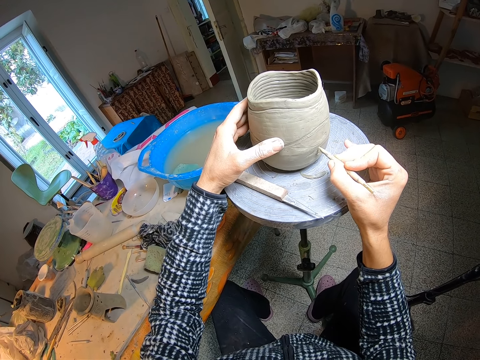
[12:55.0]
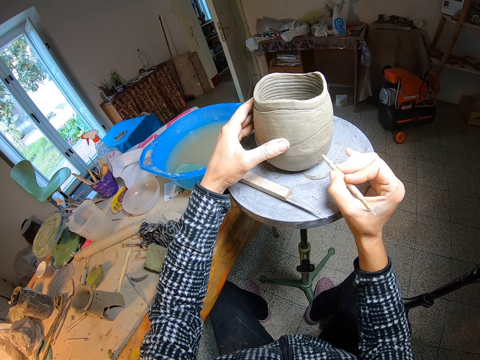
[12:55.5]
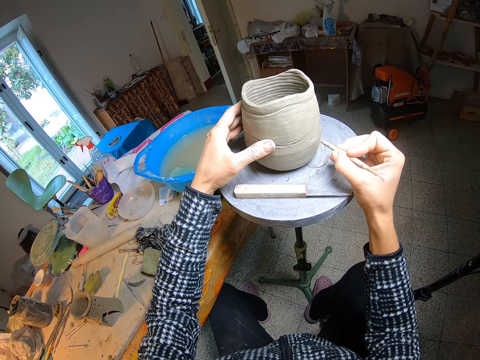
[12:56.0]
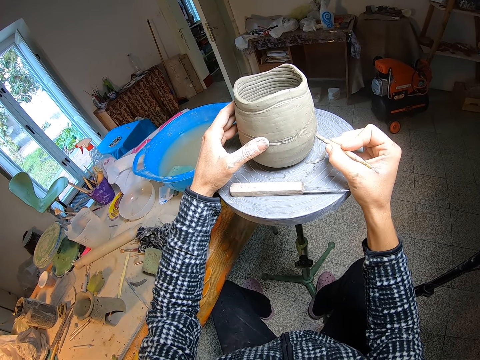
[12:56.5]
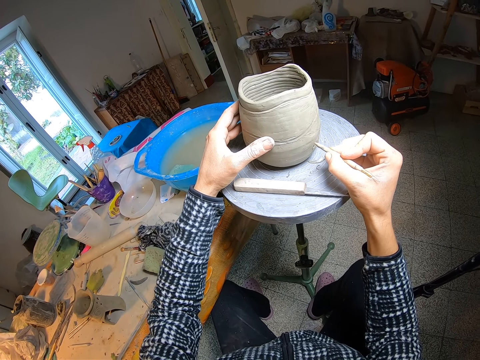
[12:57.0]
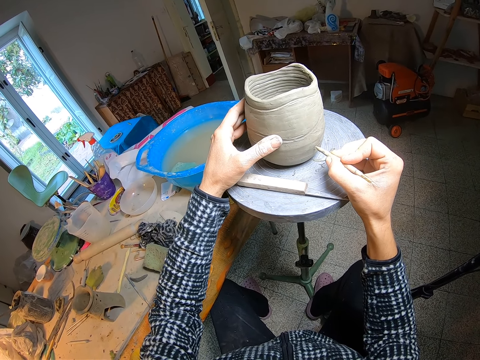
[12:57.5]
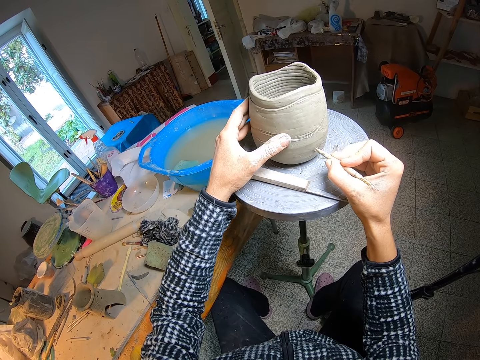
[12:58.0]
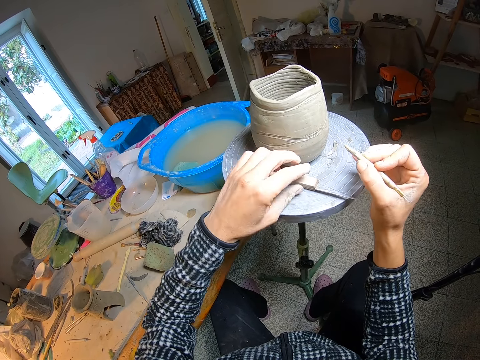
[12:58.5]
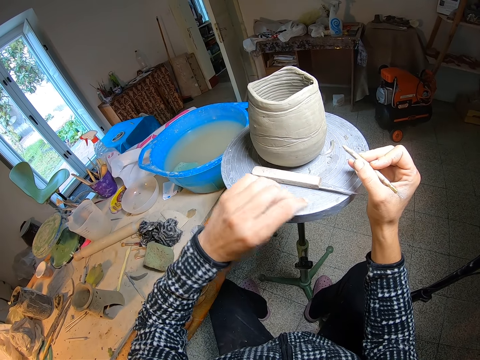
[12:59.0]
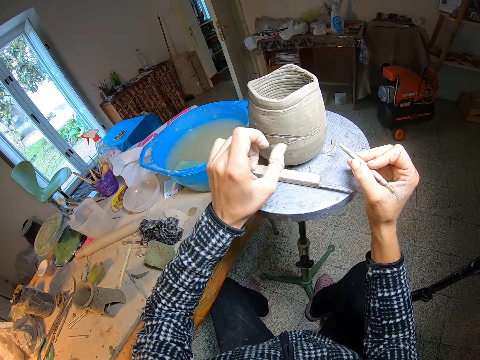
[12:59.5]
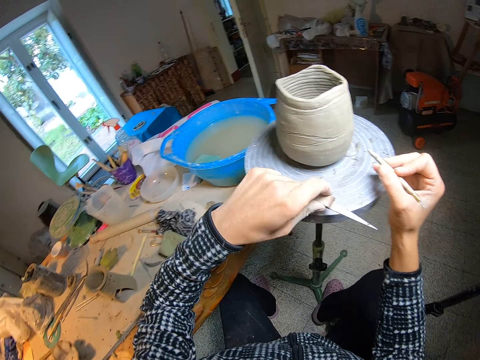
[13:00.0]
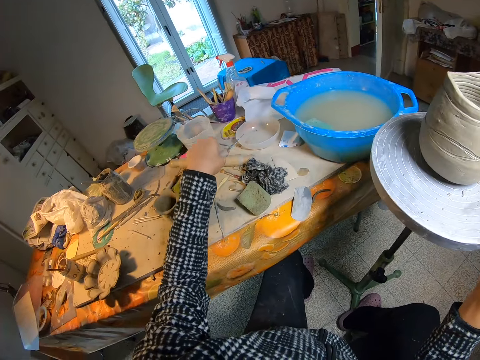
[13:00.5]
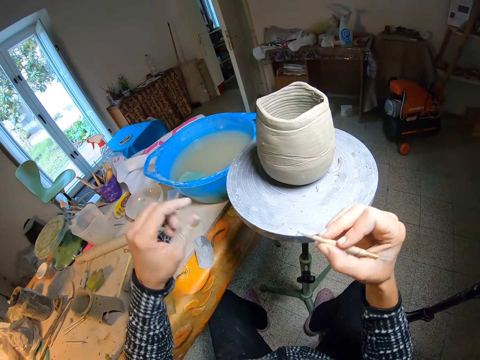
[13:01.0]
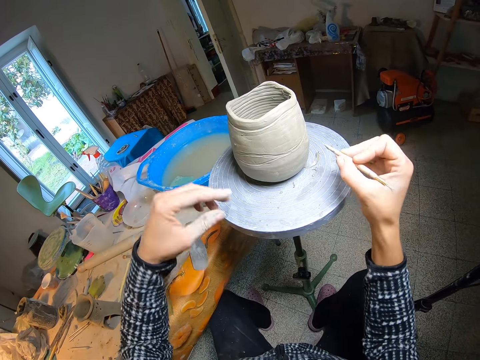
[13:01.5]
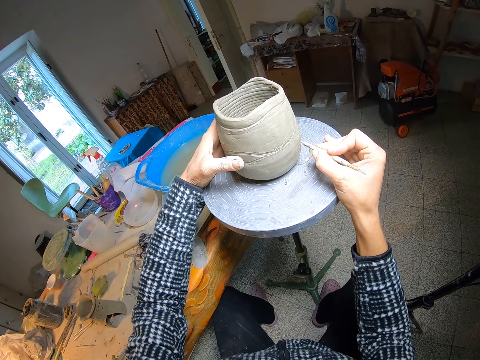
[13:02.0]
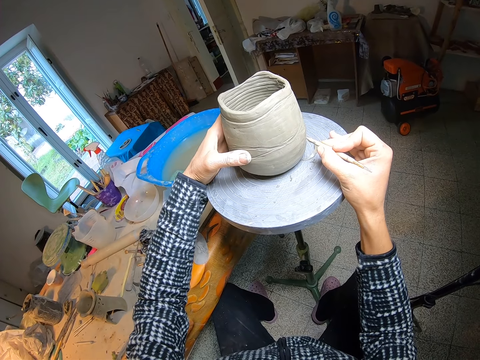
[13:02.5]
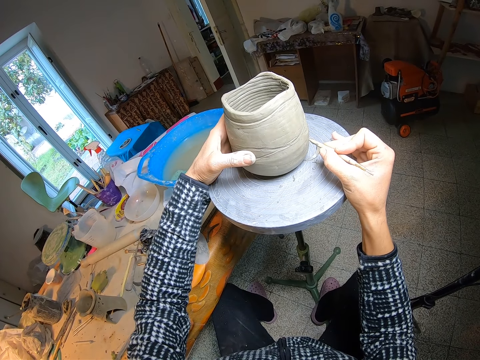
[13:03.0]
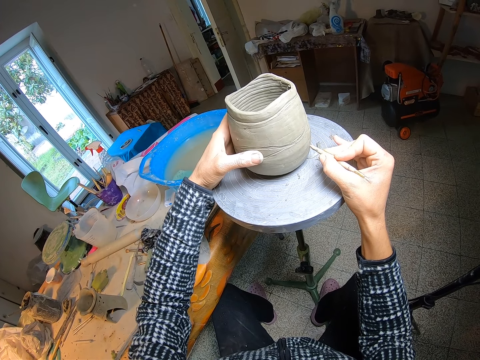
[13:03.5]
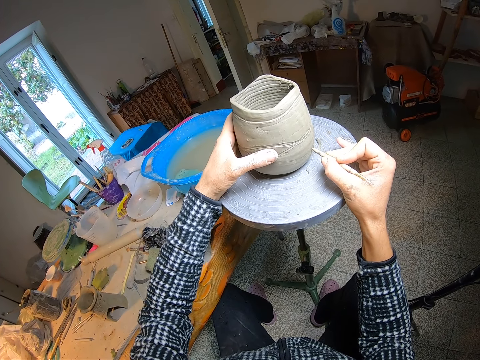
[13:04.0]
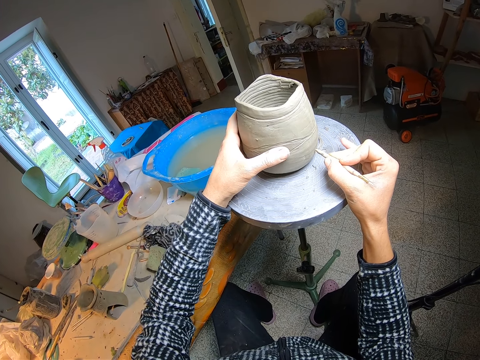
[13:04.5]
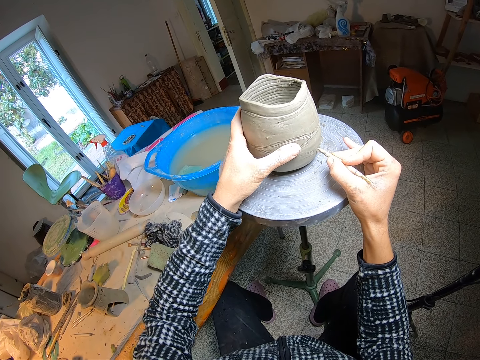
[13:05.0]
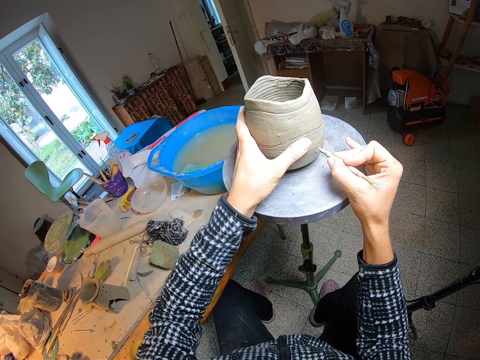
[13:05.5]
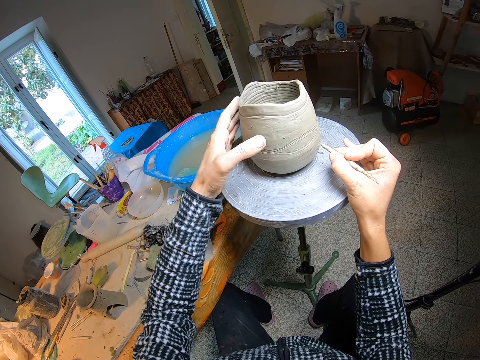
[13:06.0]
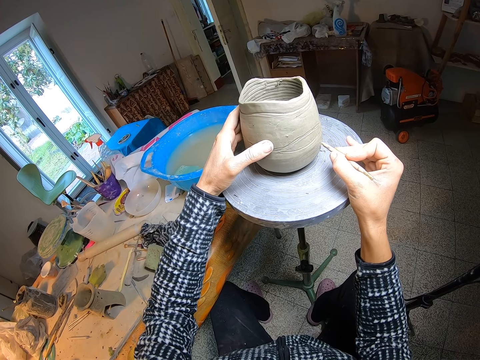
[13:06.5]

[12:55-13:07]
The camera wearer turns the pottery wheel with her right hand. She touches the fettling knife on the pottery wheel with her left hand. She rubs the bottom of the pot with her left thumb. She picks up the fettling knife from the pottery wheel with her left hand. She drops the fettling knife on the table with her left hand. She wipes the tip of the needle tool with her left fingers. She holds the pot with her left hand. She lines the pot with the needle tool in her right hand. She turns the pot with her left hand.

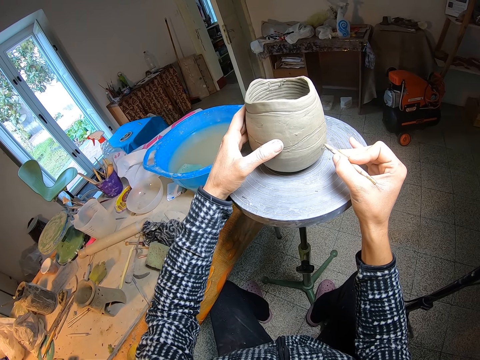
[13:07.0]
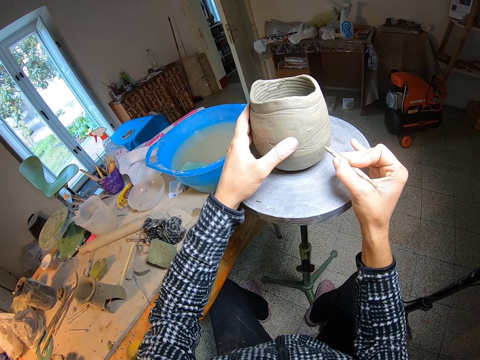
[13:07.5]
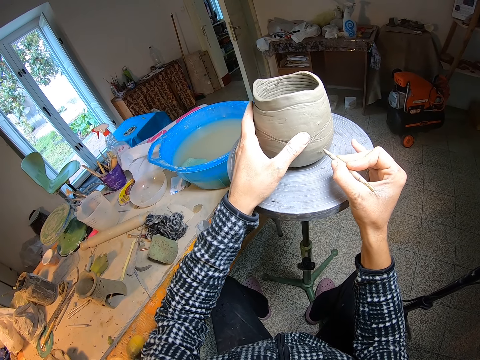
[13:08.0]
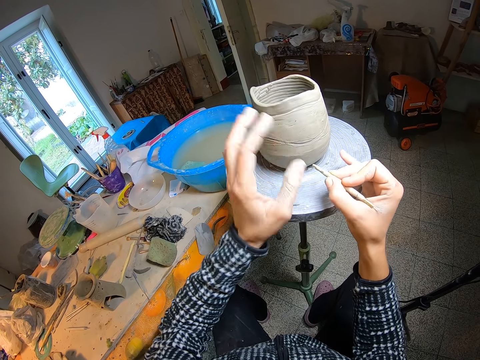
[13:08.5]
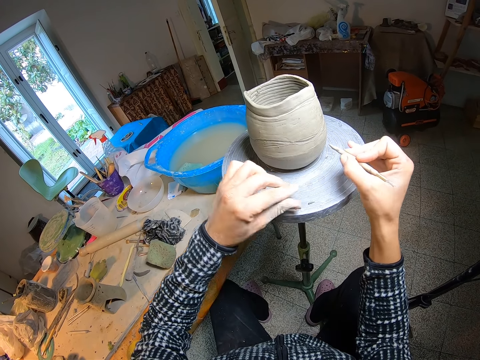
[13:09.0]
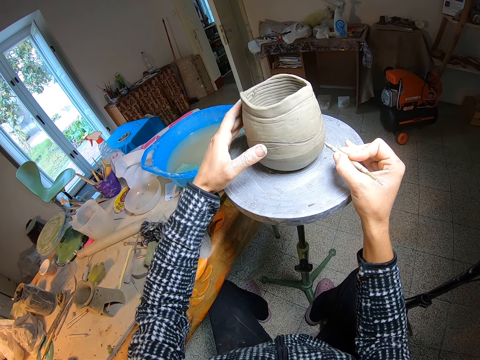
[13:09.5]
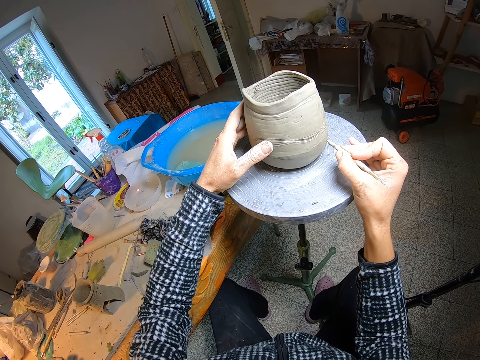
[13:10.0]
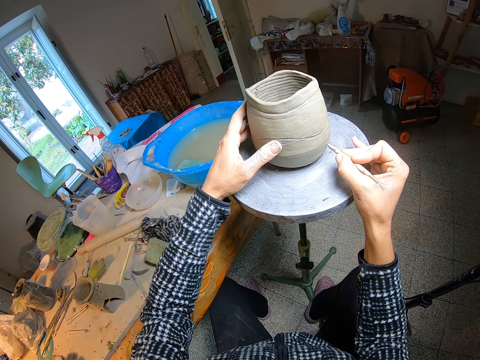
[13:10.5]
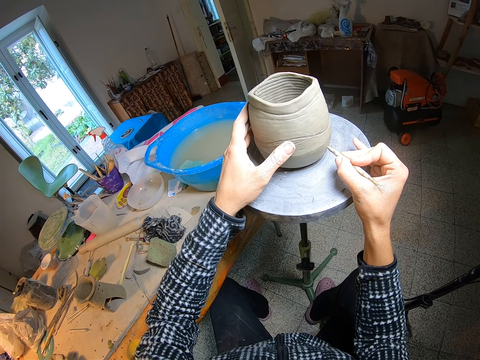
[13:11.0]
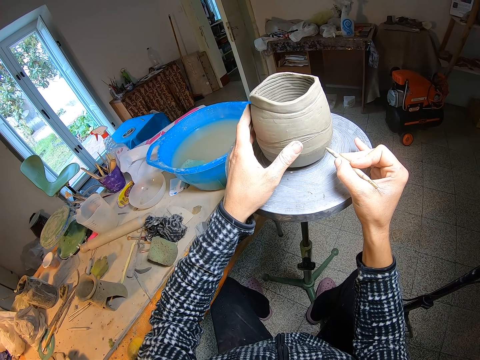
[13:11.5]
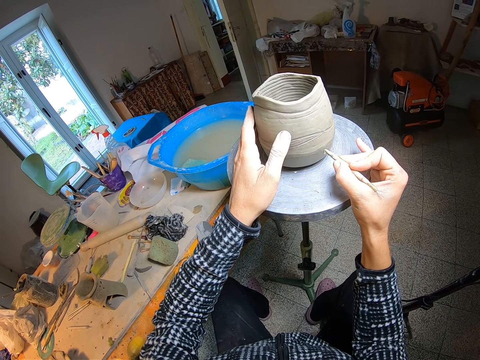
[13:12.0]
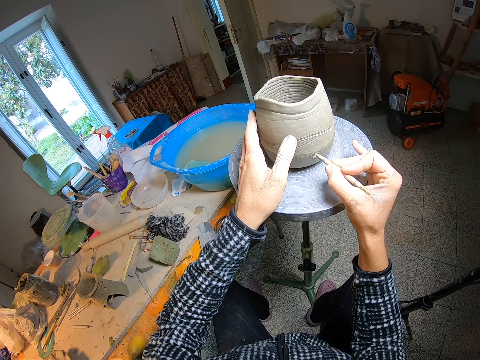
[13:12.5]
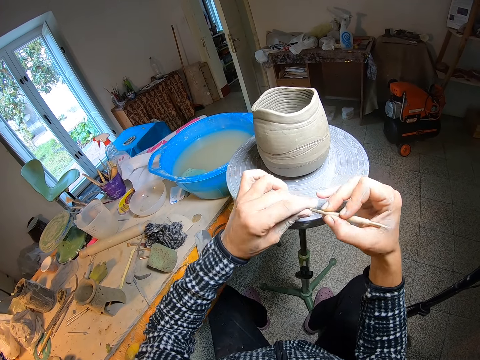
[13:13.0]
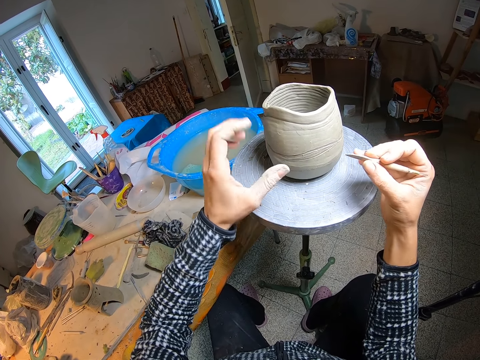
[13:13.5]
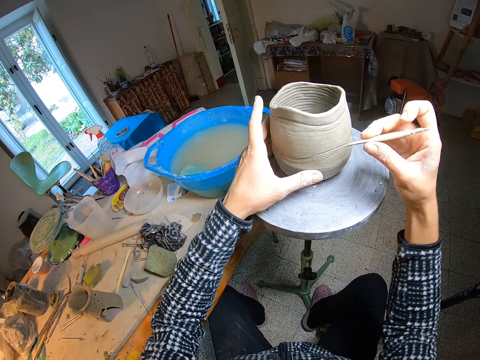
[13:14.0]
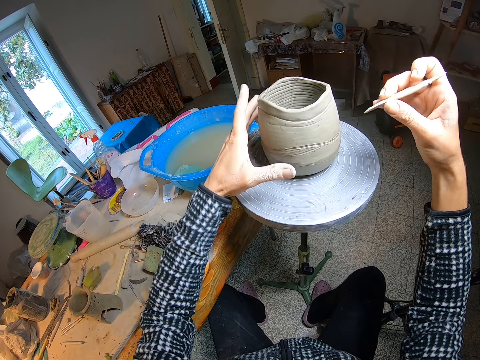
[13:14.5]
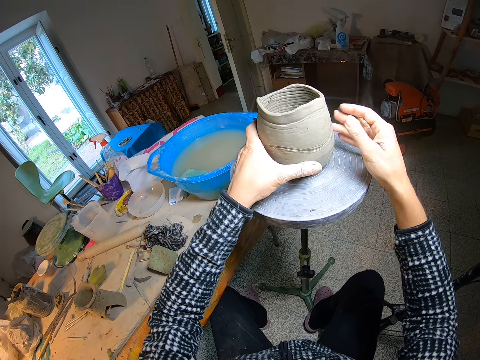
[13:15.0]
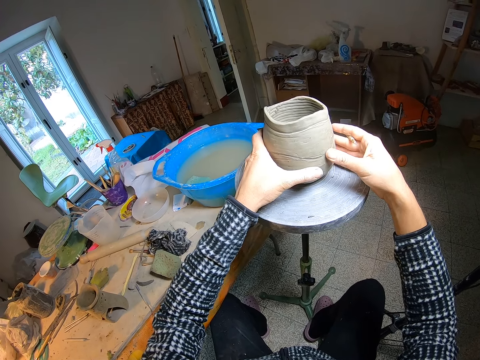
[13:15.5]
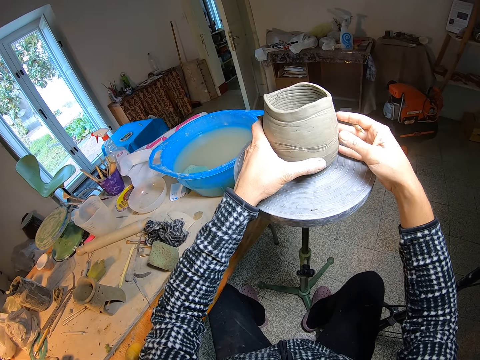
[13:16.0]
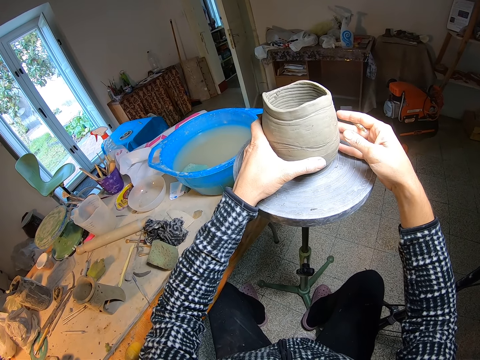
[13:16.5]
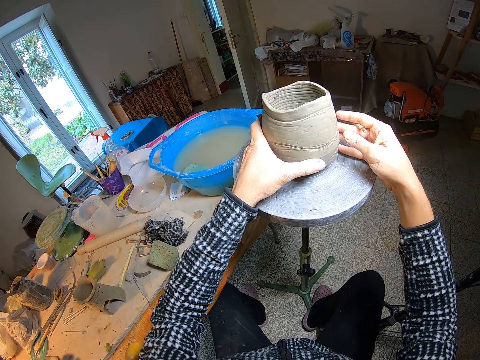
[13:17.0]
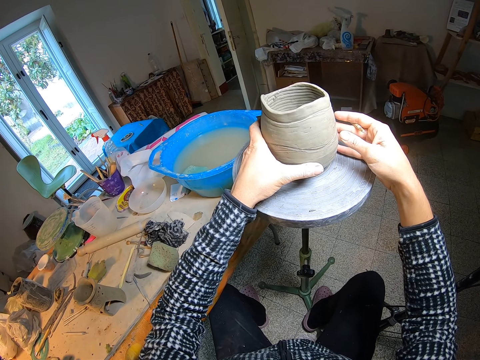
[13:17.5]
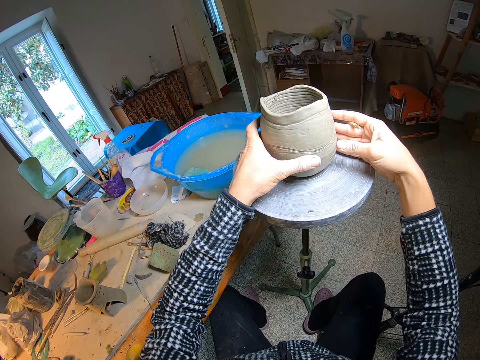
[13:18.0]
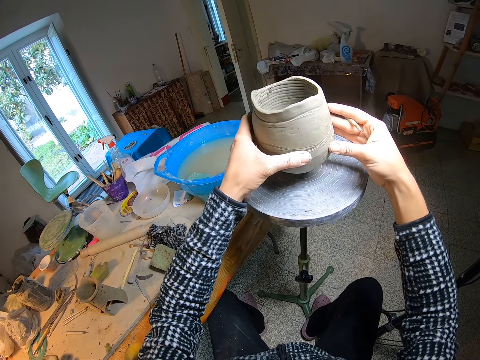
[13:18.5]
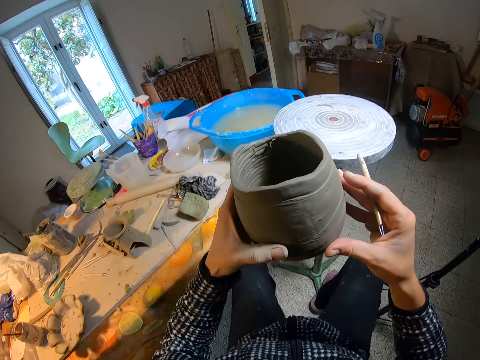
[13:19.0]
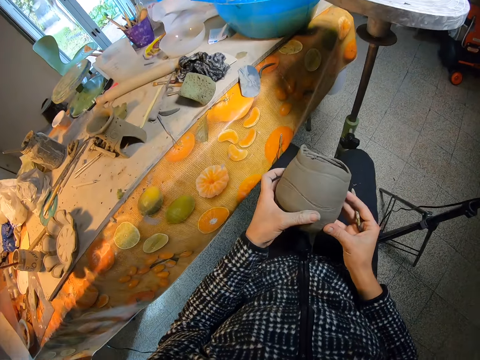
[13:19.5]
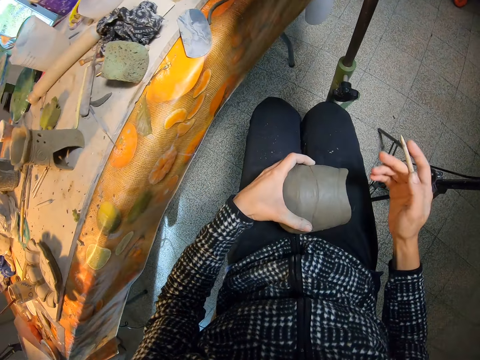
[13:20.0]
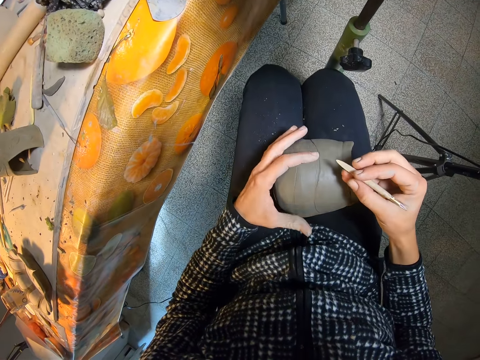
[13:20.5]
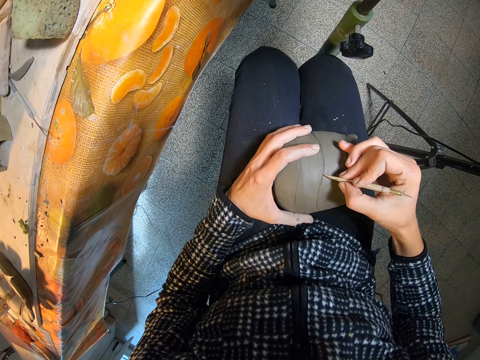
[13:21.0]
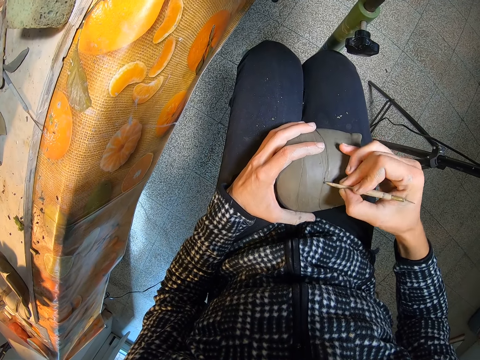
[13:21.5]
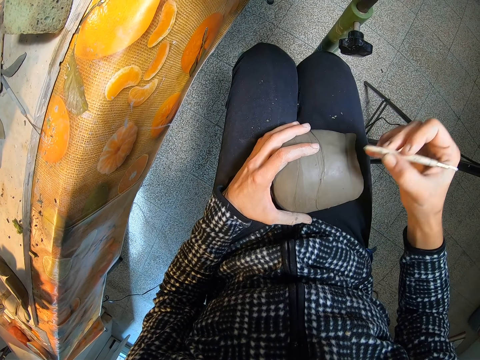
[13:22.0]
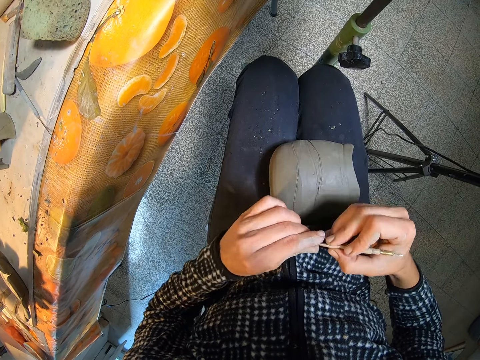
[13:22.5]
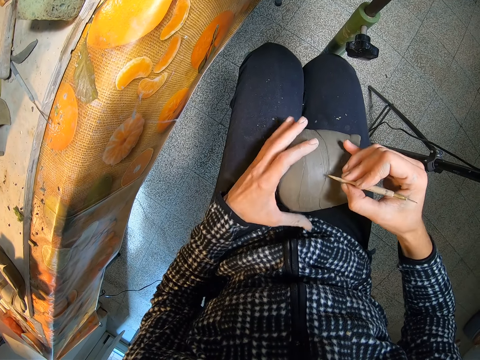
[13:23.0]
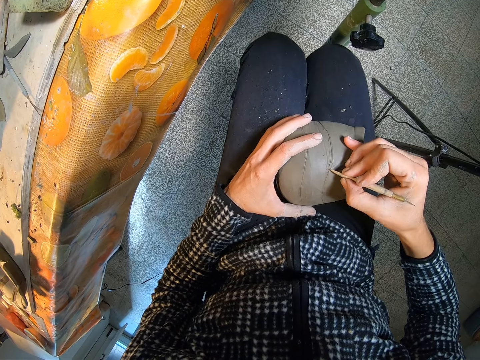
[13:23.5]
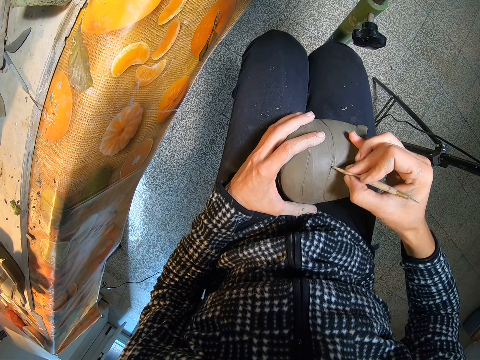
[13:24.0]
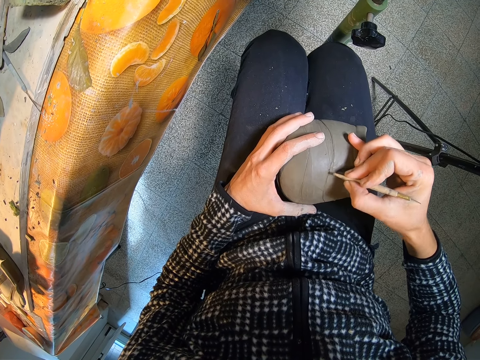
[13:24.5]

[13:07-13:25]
The camera wearer wipes the tip of the needle tool with her left fingers. She holds the pot with her left hand. She lines the pot with the needle tool in her right hand. She turns the pot with her left hand. She wipes the tip of the needle tool with her left fingers. She holds the pot with her left hand. She turns the pottery wheel with her left hand. She rubs the pot with her right thumb. She picks up the pot from the pottery wheel with both hands. She places the pot on her lap with both hands. She lines the pot with the needle tool in her right hand. She wipes the tip of the needle tool with her left fingers. She holds the pot with her left hand. She lines the pot with the needle tool in her right hand.
